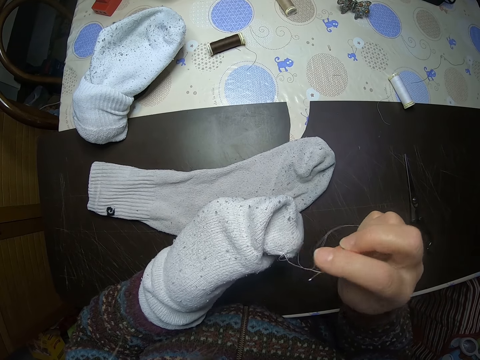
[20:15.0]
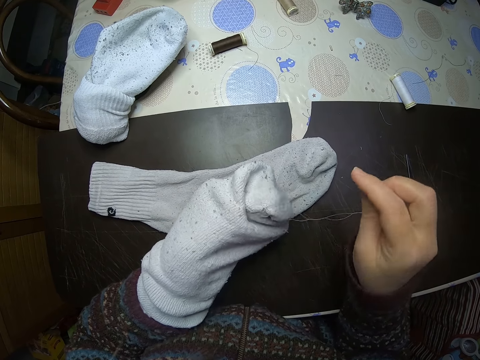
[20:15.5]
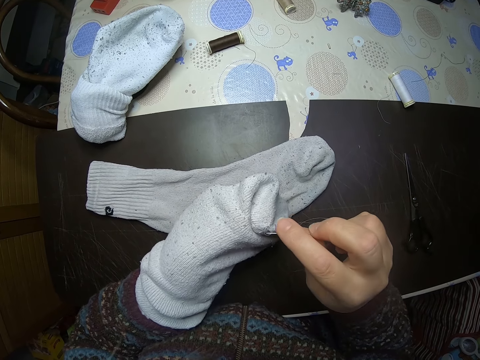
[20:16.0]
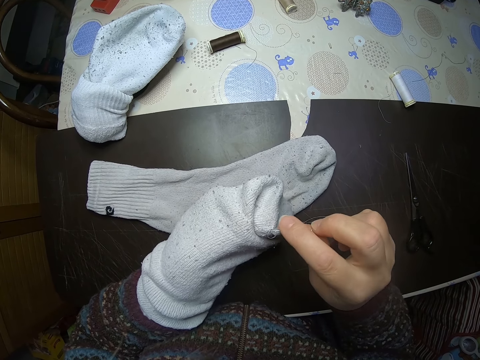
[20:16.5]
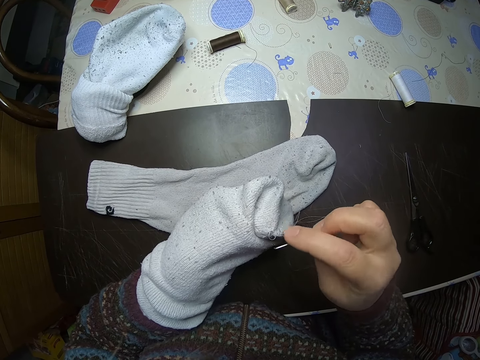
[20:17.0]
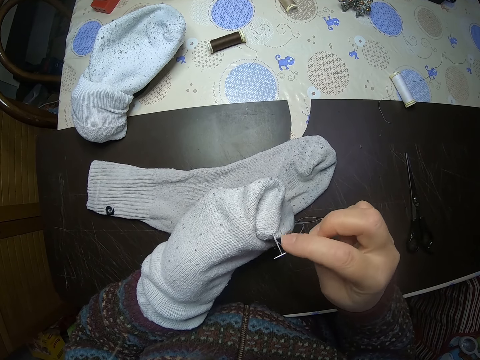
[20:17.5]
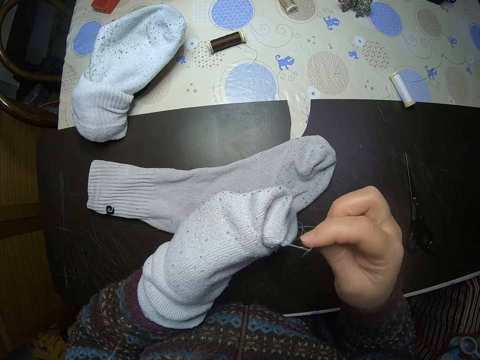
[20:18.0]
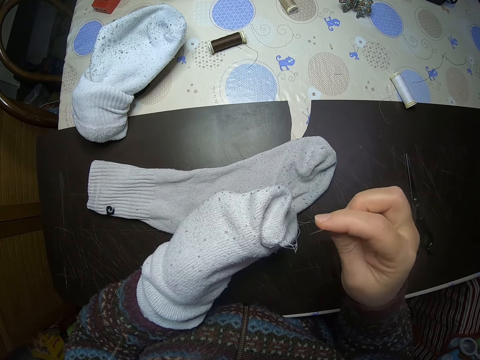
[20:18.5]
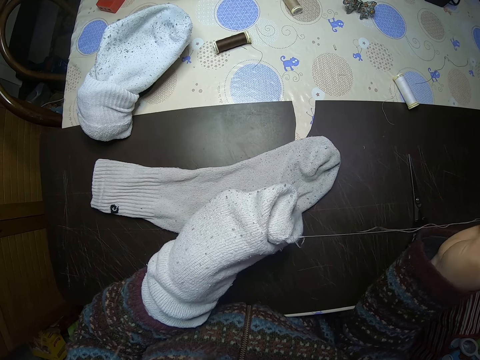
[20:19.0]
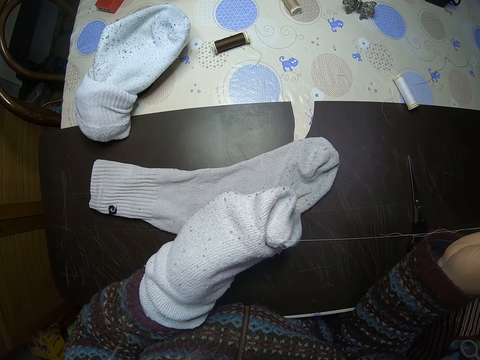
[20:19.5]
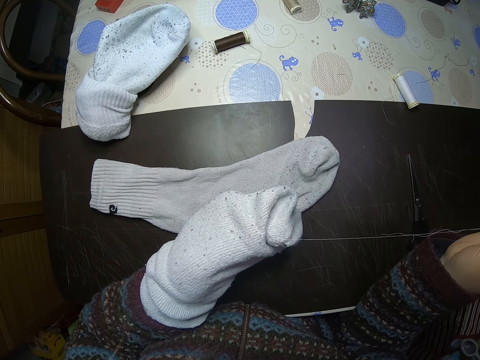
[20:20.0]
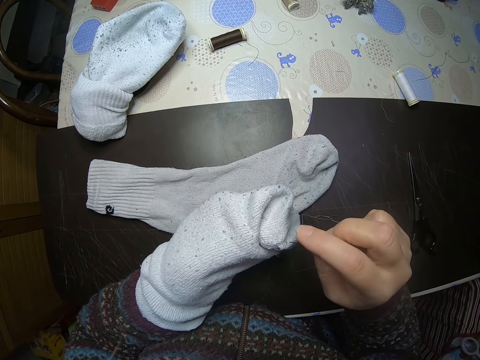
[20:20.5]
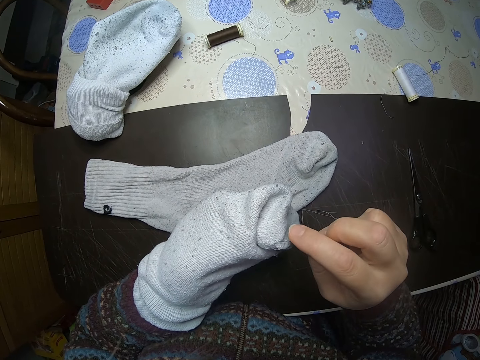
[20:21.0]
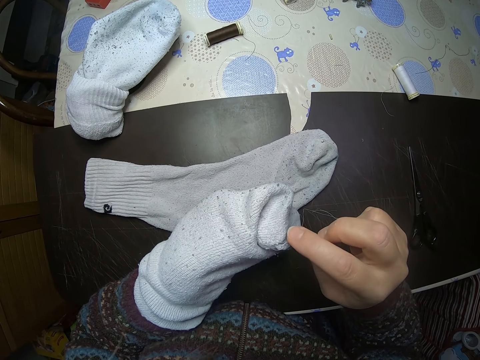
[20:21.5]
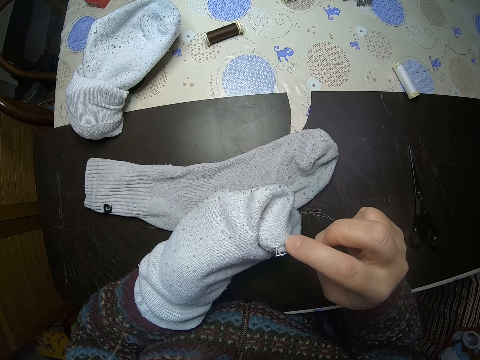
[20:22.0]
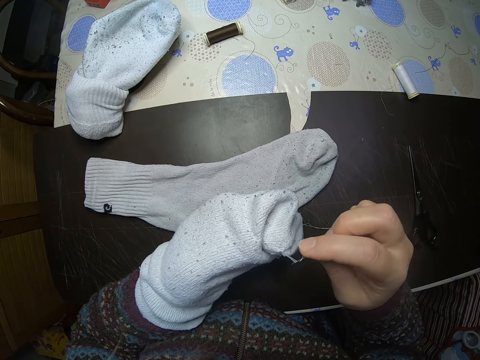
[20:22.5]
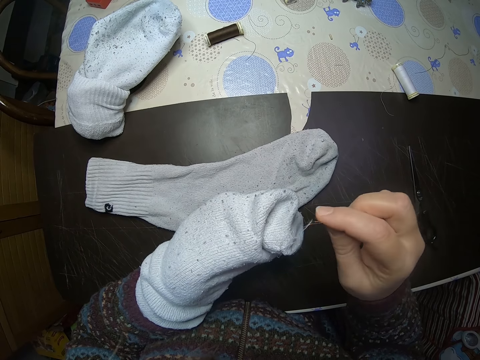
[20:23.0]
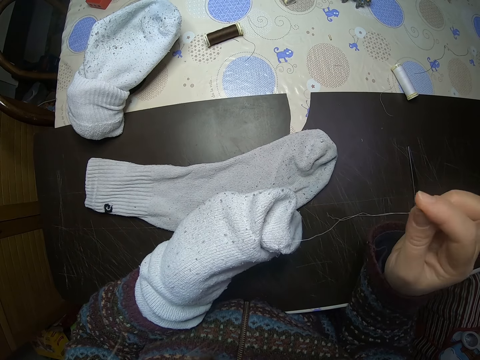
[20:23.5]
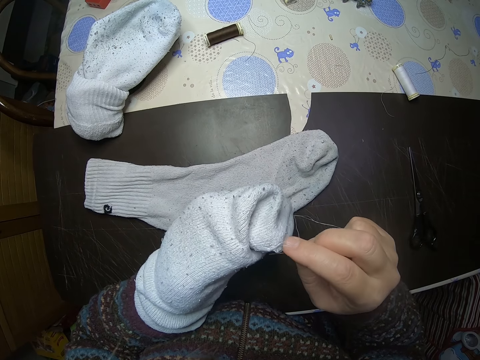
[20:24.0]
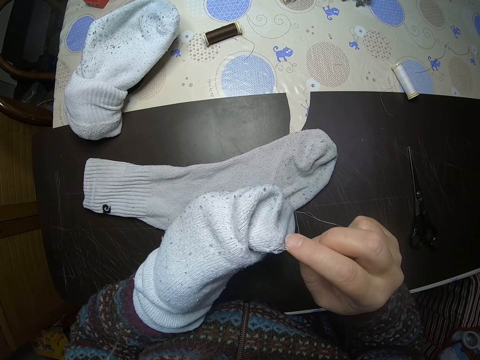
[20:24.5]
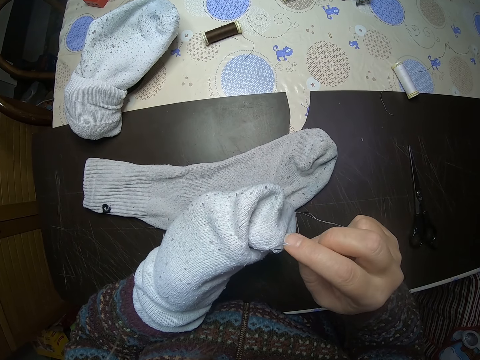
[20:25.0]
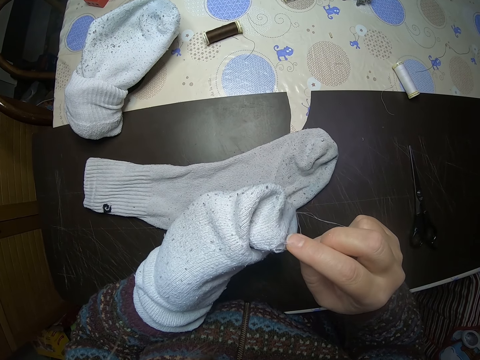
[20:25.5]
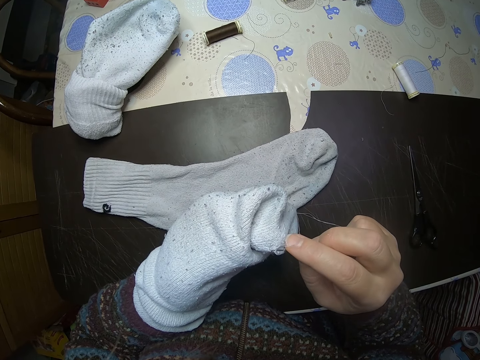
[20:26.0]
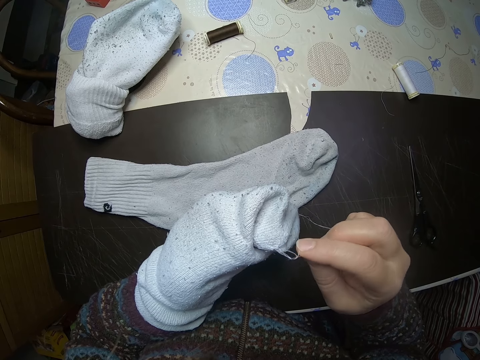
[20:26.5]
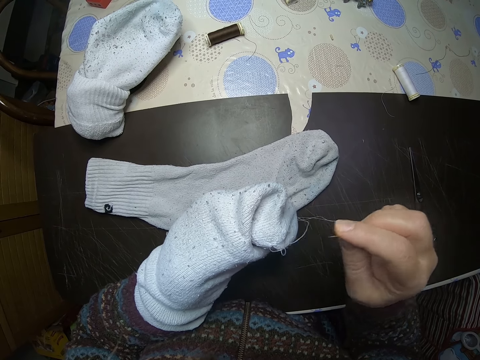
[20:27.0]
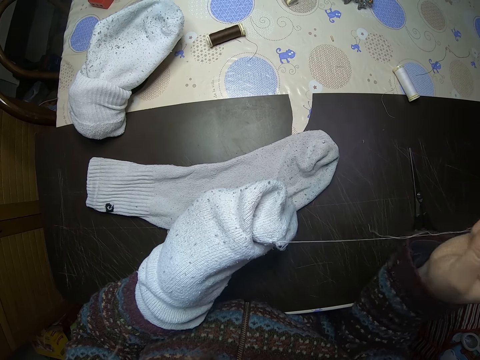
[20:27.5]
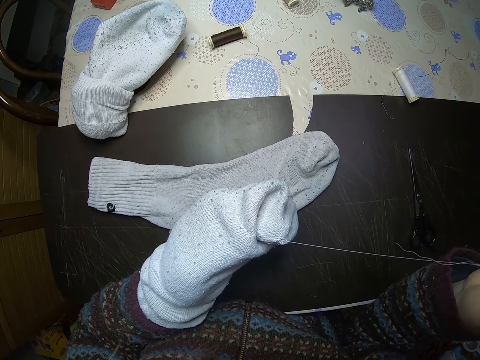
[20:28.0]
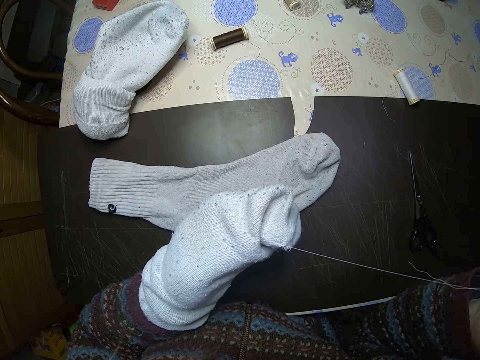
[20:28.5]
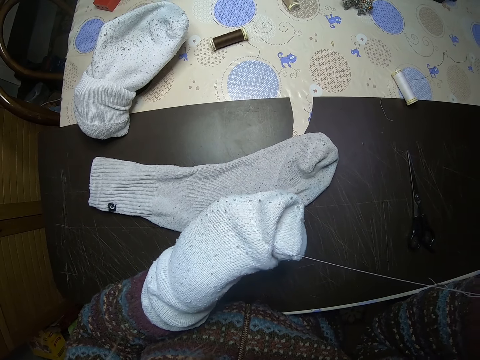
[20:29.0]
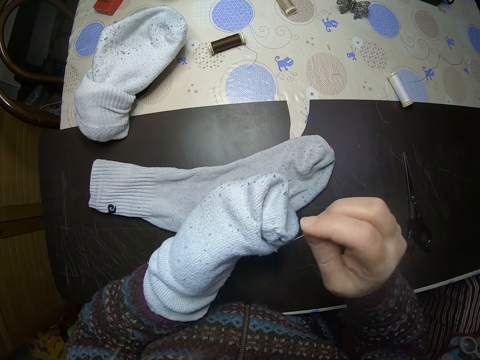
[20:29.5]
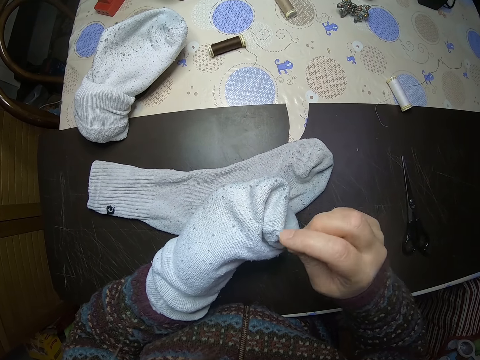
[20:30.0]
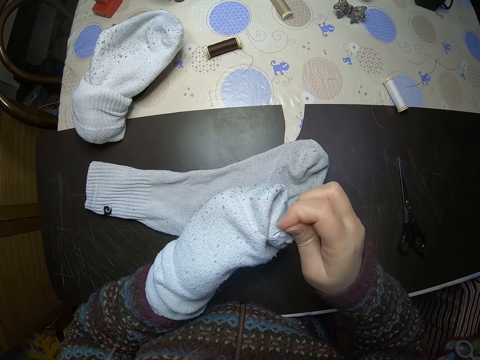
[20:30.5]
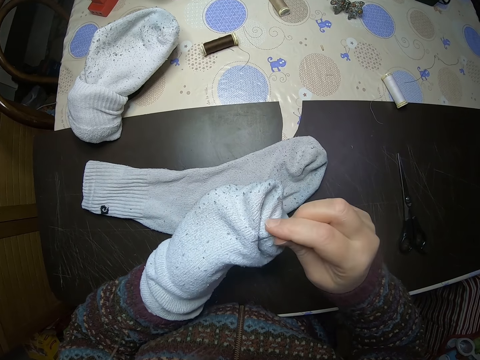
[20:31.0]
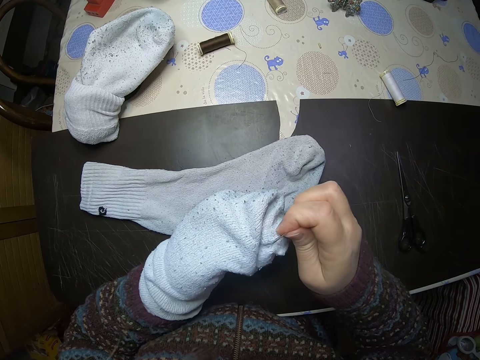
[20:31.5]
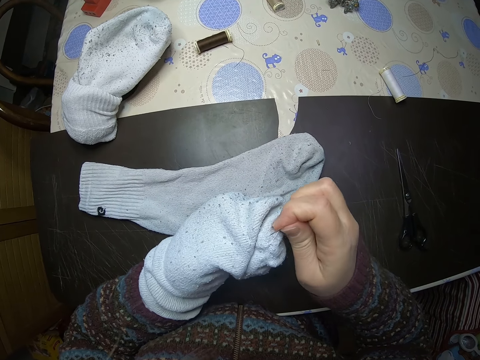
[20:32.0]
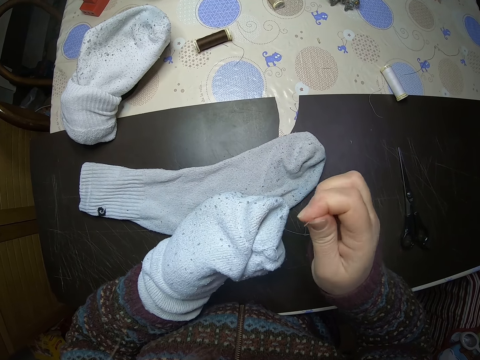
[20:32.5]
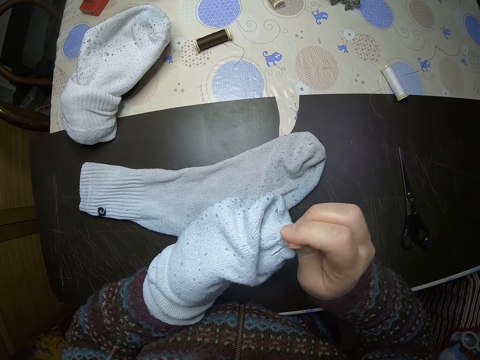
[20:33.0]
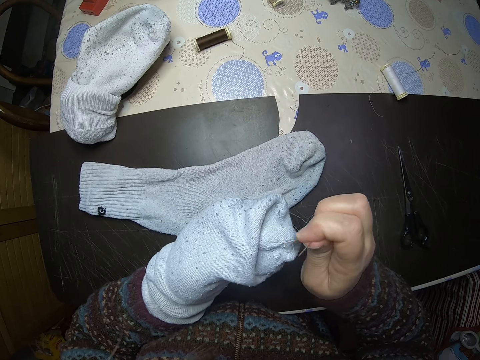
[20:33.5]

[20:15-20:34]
The camera wearer stares at the socks. They inspect the socks. They stare at the socks. They pull a thread from the socks.

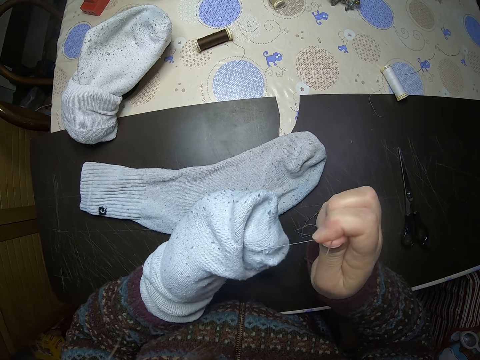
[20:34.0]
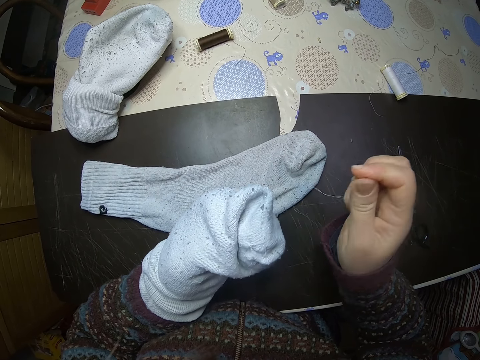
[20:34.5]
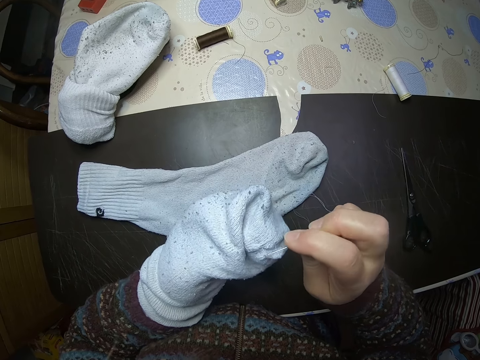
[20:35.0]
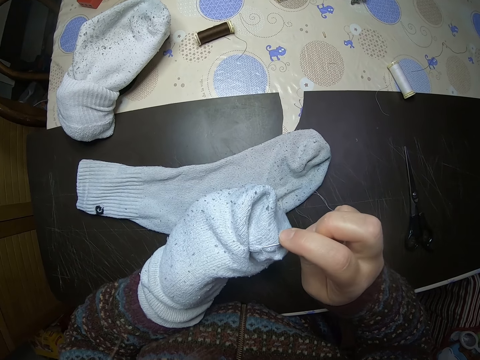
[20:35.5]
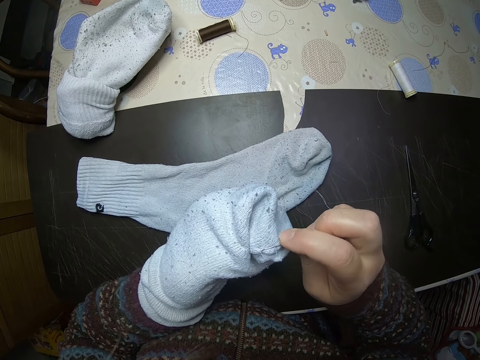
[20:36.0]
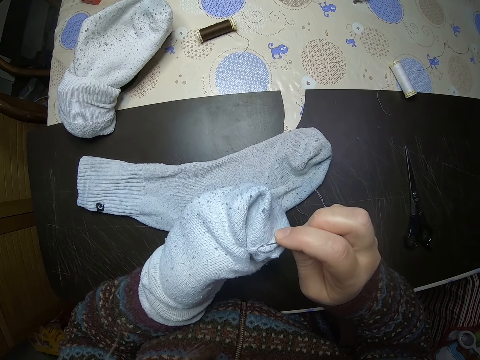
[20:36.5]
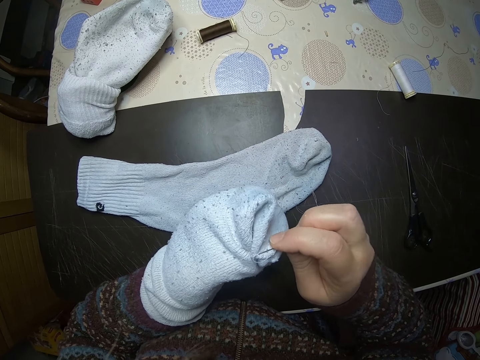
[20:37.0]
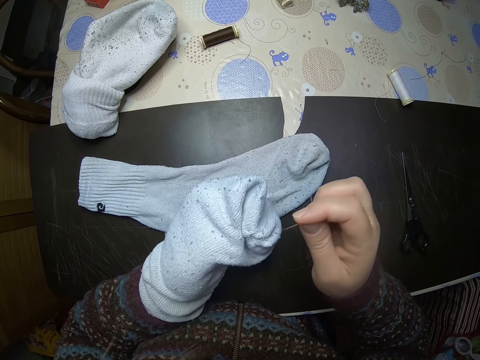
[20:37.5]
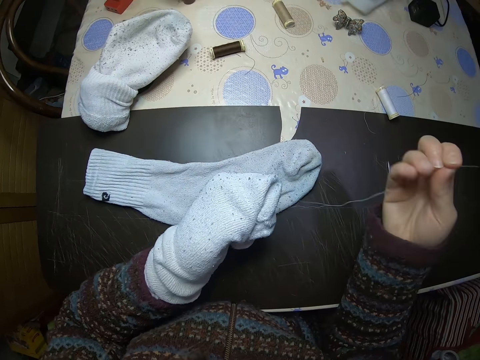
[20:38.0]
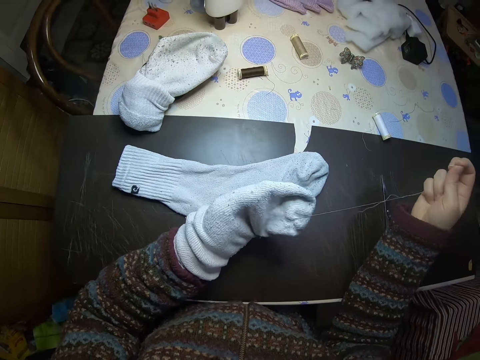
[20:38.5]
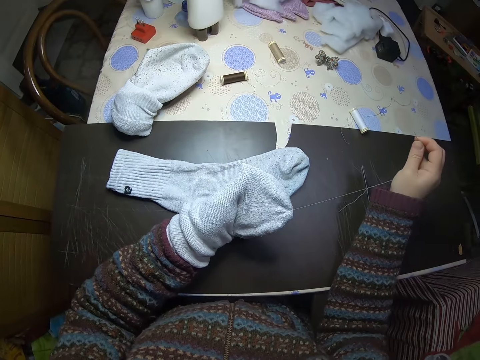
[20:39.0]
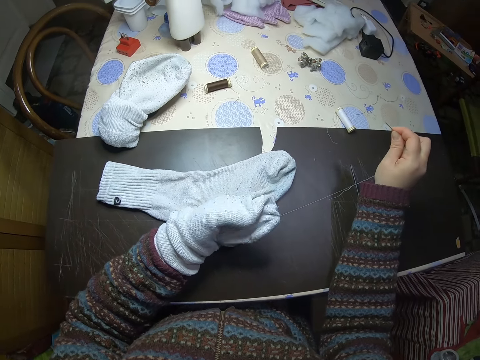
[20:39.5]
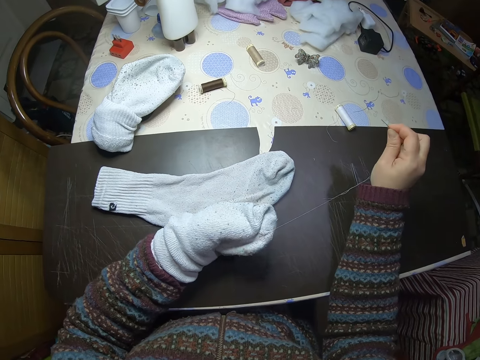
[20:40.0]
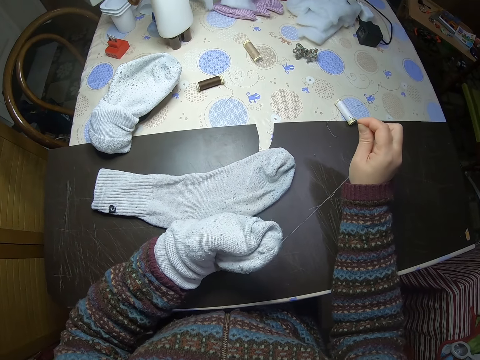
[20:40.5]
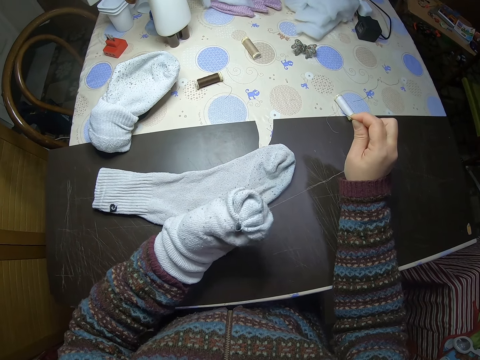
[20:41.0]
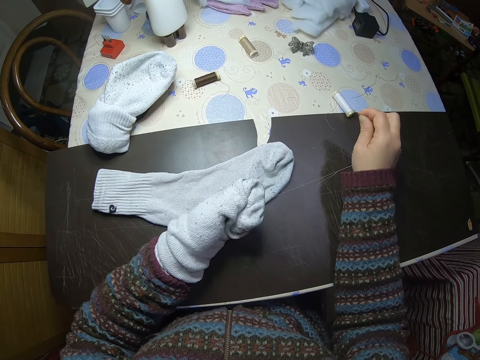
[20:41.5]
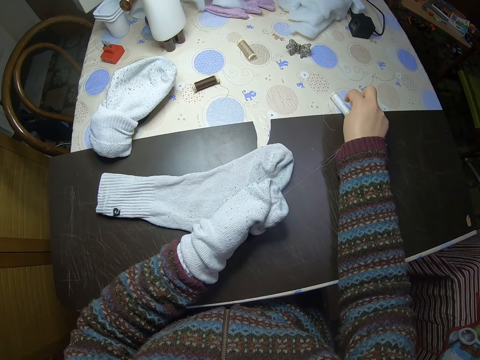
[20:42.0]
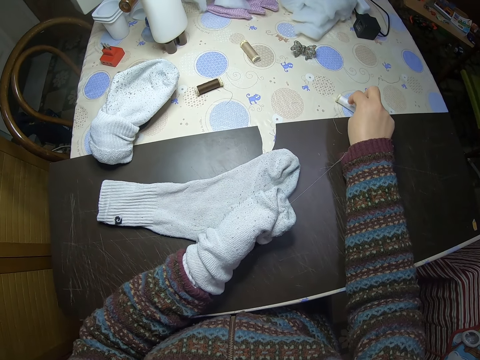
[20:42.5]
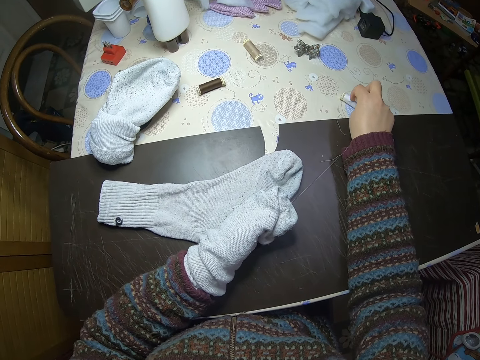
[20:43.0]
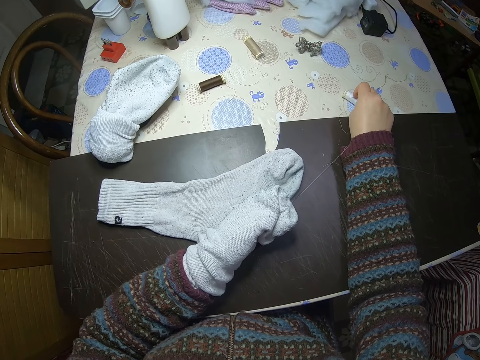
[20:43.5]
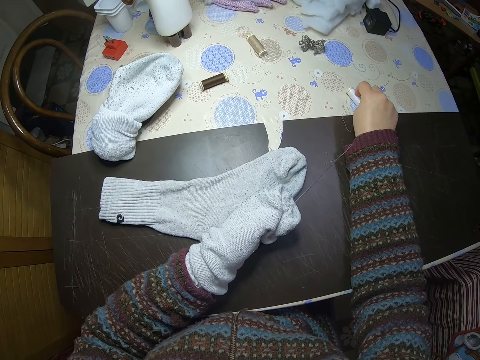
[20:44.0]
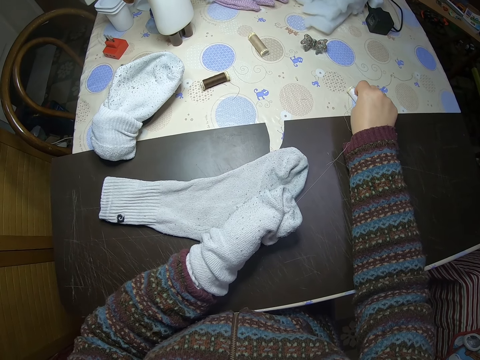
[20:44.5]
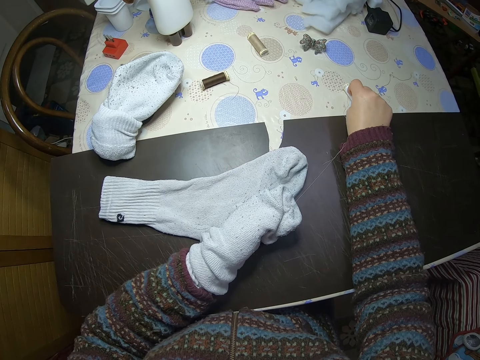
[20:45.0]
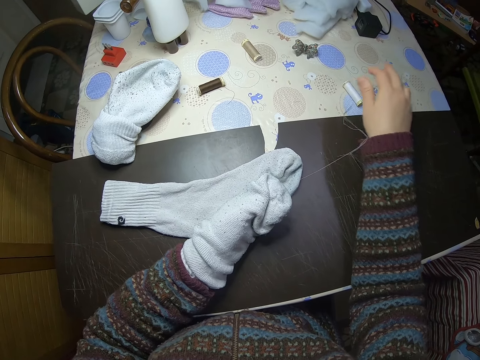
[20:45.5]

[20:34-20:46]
The camera wearer stares at the socks. They touch a yarn on the table. They insert the needle into the thread yarn.
